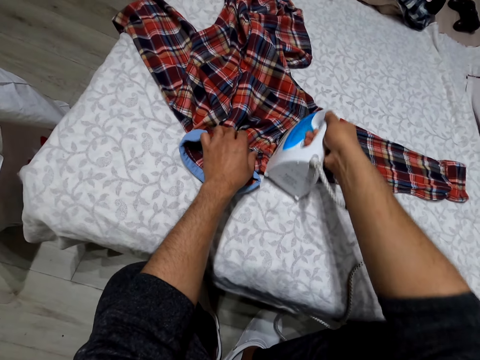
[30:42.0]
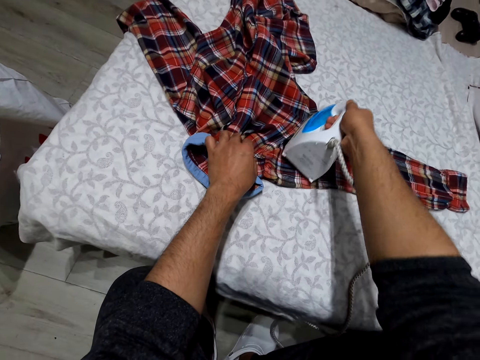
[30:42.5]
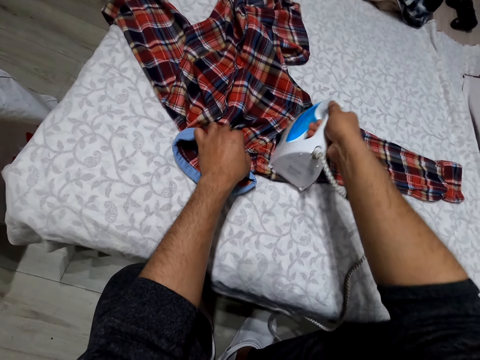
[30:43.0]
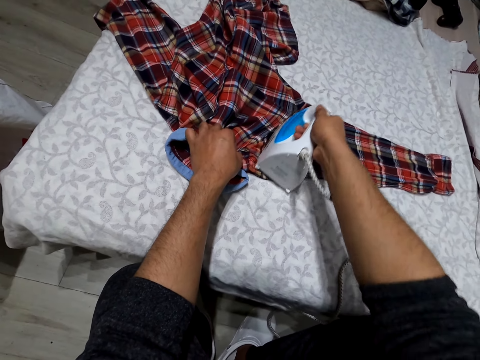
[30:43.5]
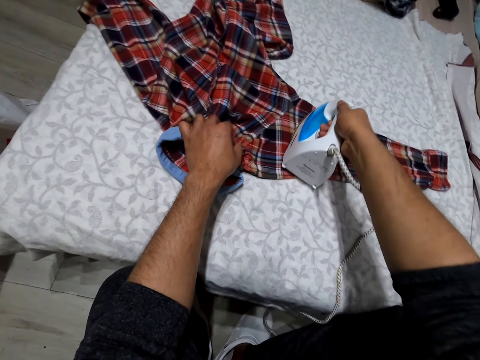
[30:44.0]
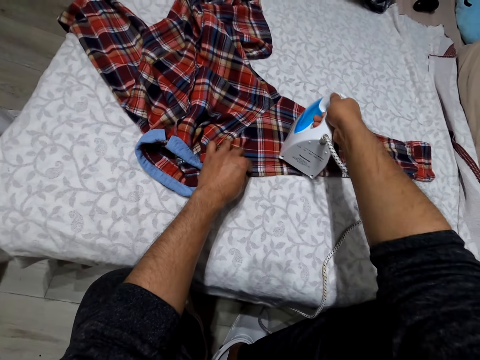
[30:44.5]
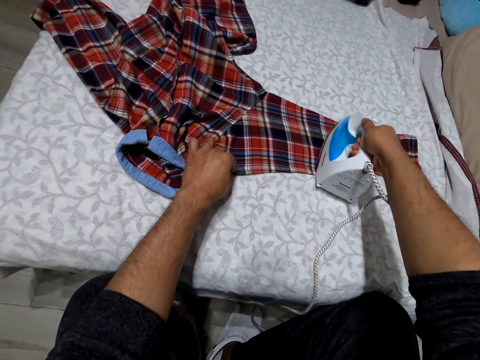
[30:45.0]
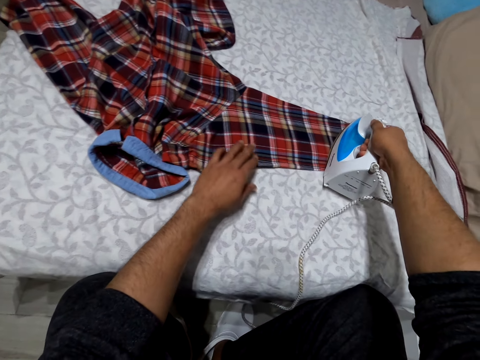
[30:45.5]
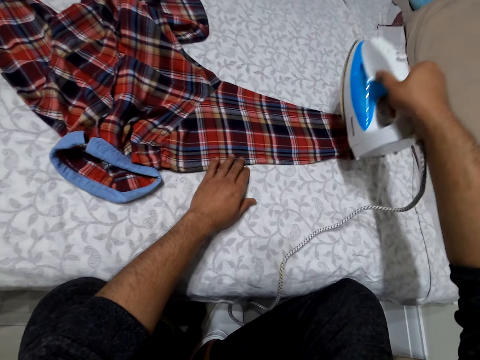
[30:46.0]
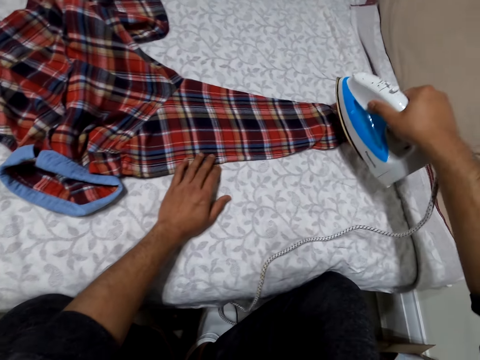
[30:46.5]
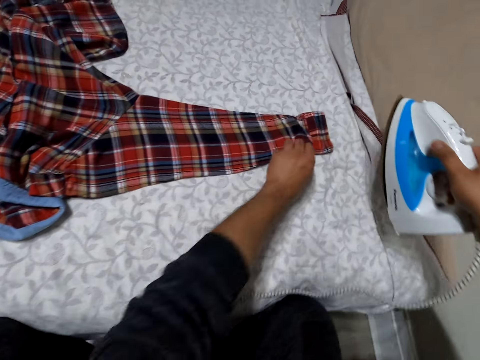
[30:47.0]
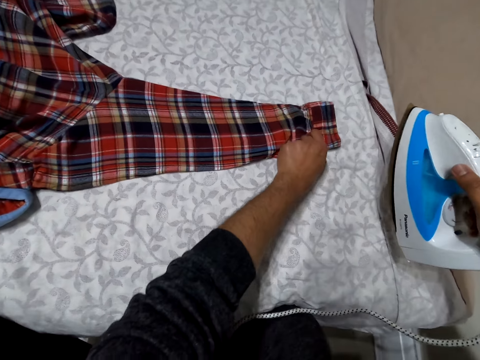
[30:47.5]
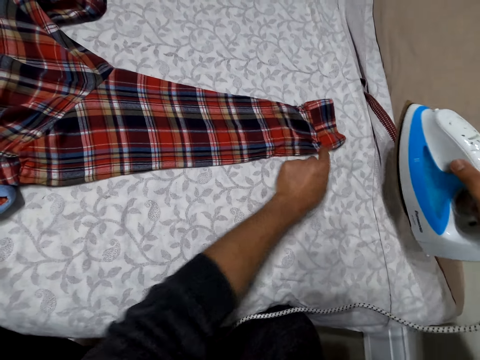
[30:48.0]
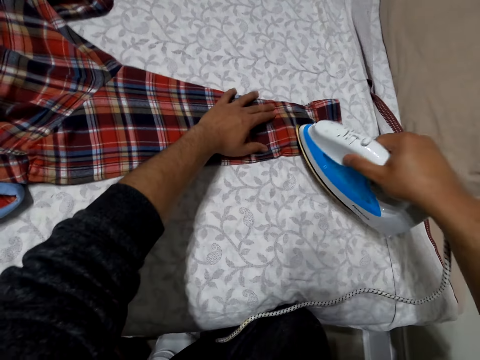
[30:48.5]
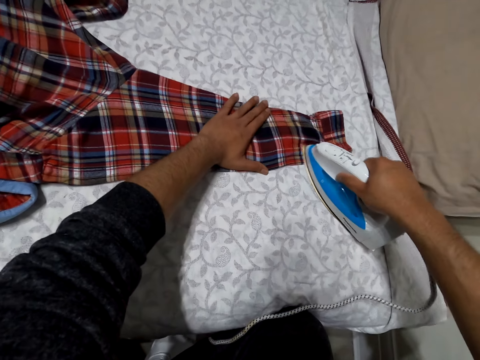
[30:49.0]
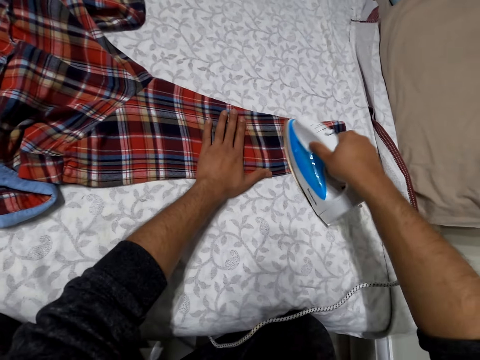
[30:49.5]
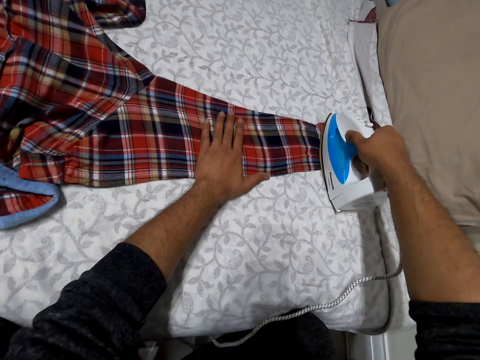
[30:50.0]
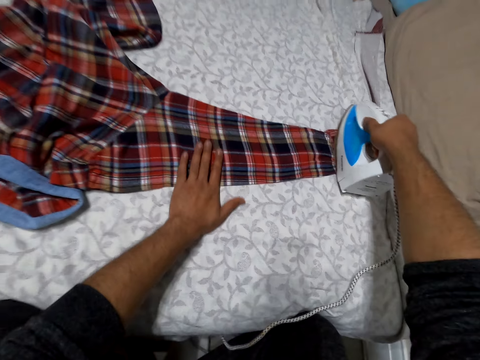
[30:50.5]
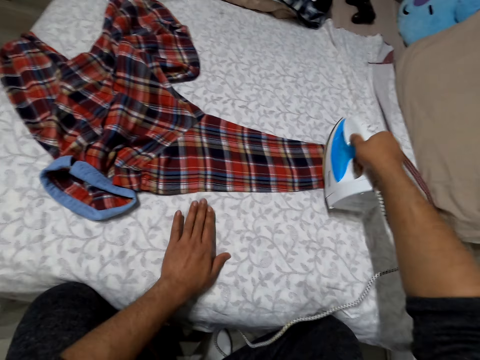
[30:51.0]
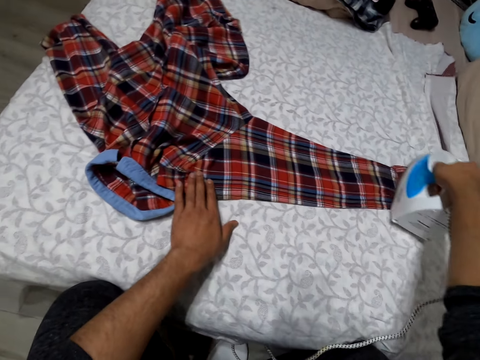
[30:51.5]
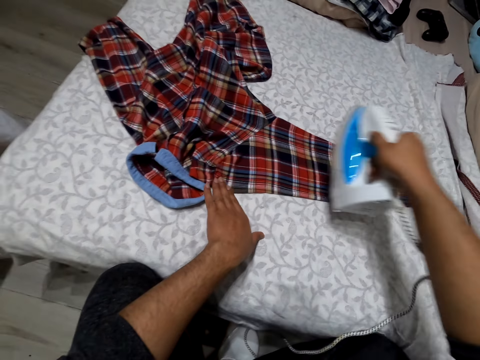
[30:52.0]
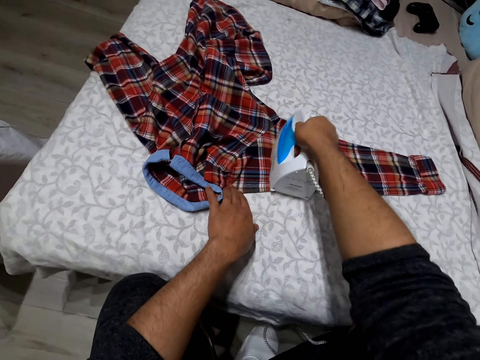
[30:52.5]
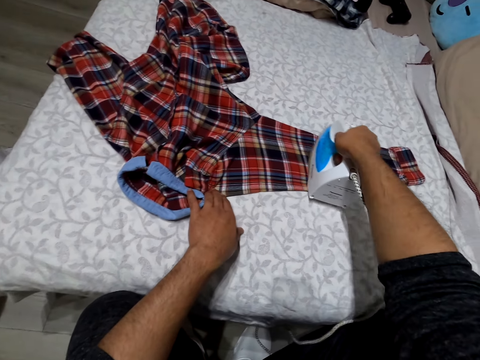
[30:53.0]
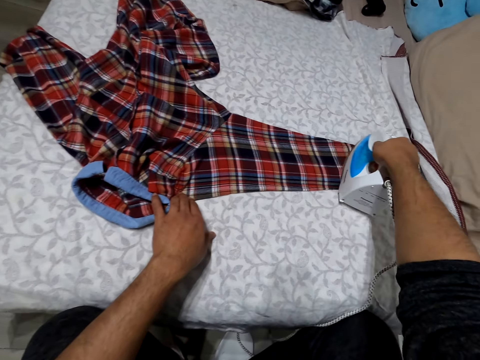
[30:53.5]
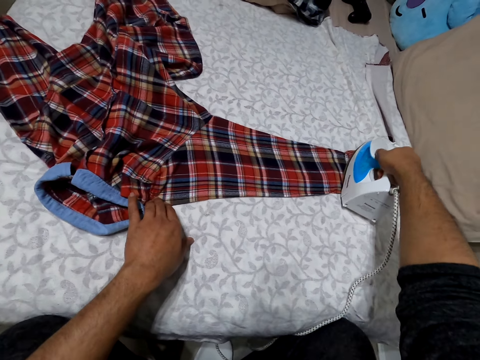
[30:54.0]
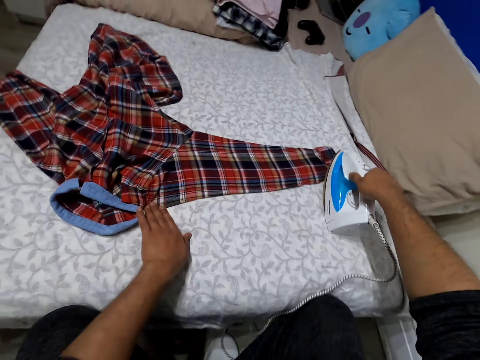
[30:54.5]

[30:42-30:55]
The camera wearer touches the shirt repeatedly. They straighten the shirt. They rest their hand on the shirt. They iron the shirt. They move their left hand. They touch the shirt. They iron the shirt.

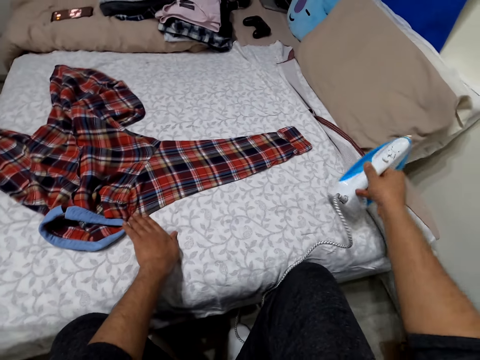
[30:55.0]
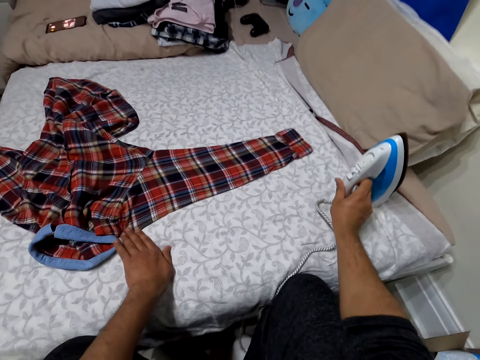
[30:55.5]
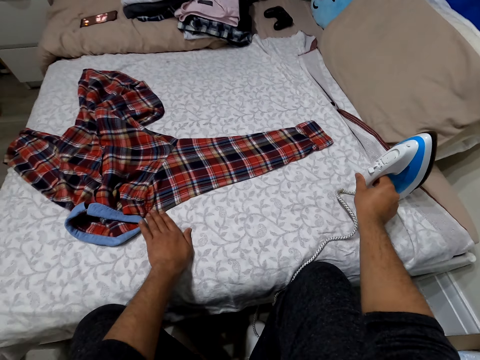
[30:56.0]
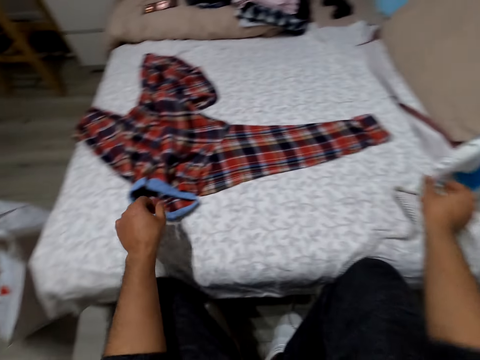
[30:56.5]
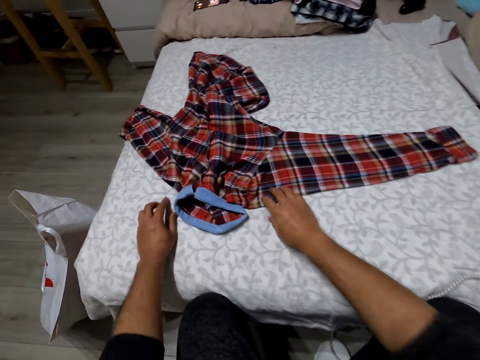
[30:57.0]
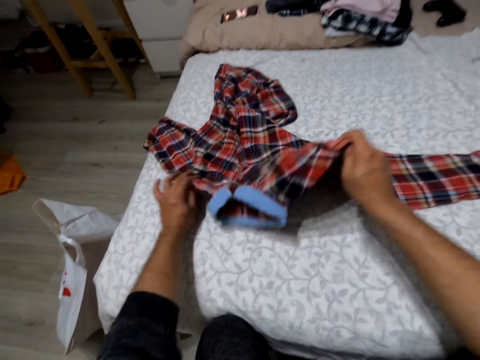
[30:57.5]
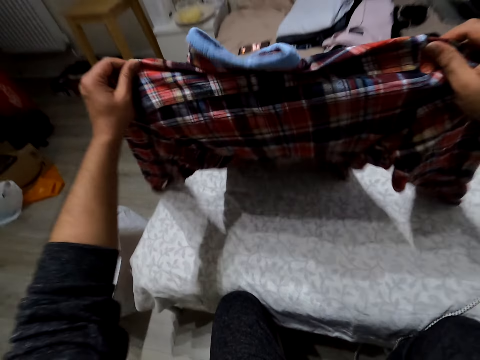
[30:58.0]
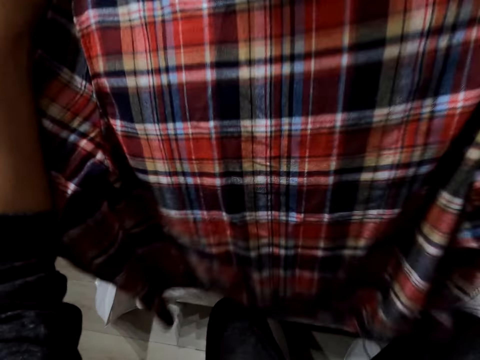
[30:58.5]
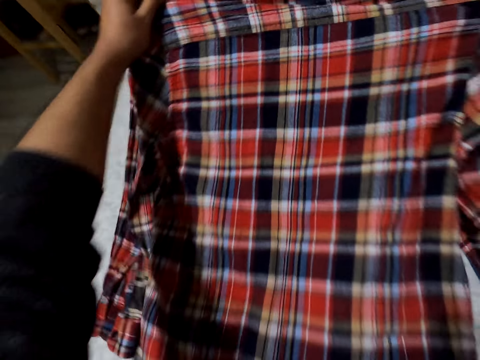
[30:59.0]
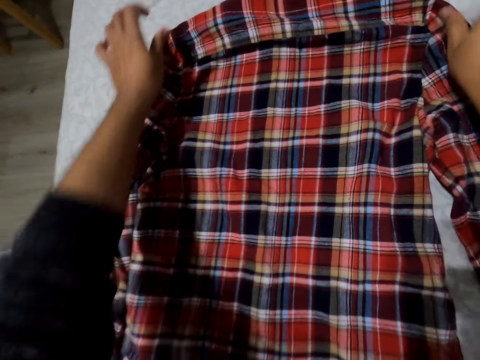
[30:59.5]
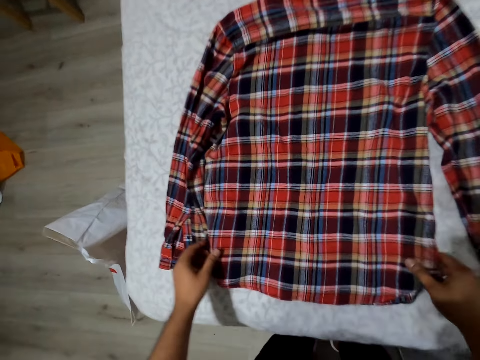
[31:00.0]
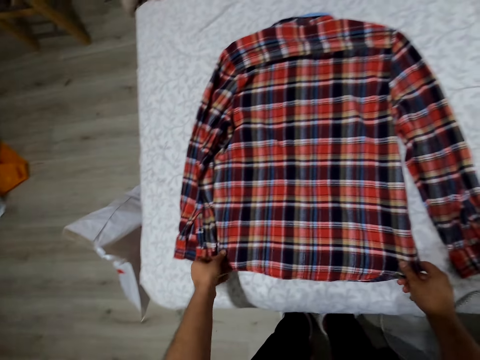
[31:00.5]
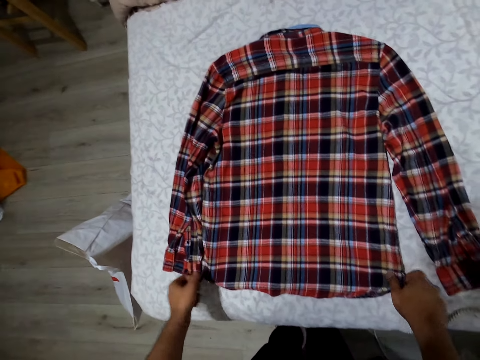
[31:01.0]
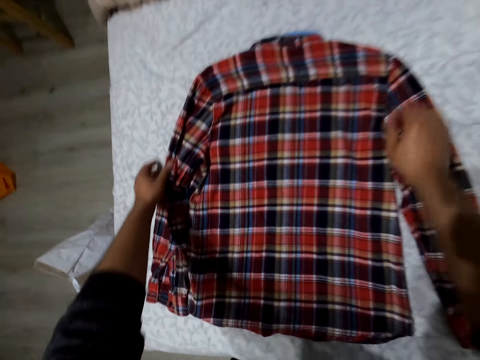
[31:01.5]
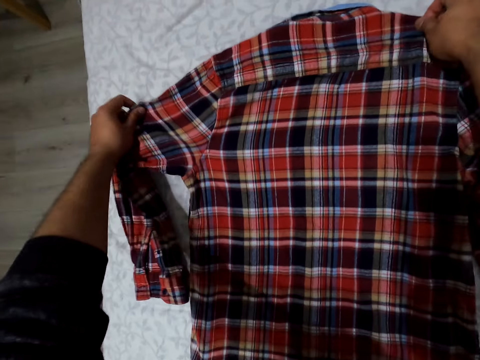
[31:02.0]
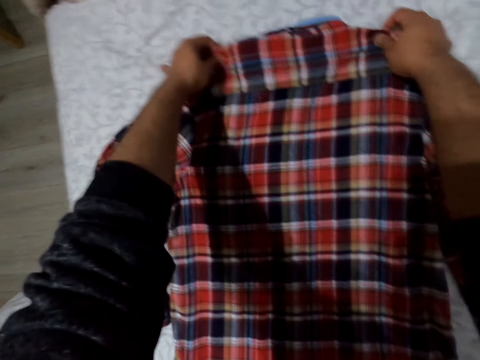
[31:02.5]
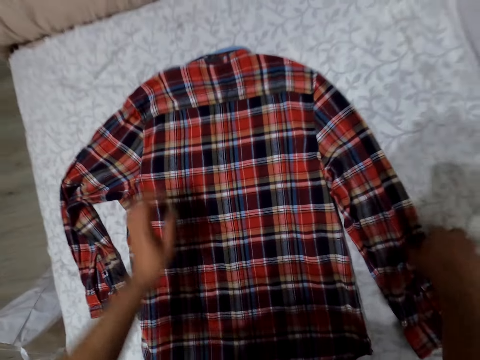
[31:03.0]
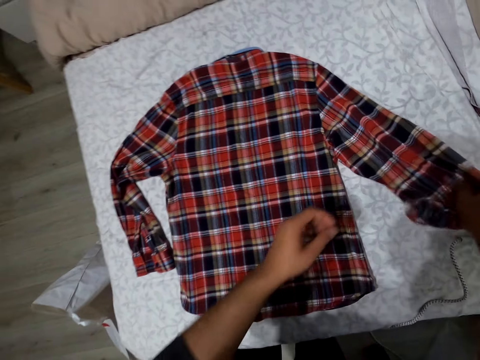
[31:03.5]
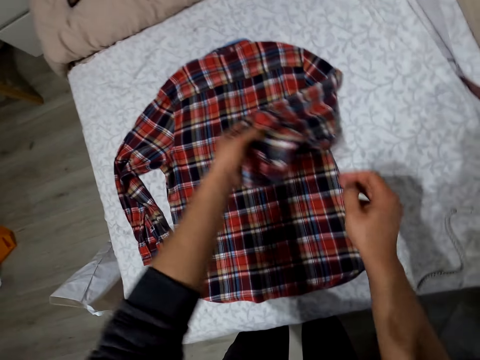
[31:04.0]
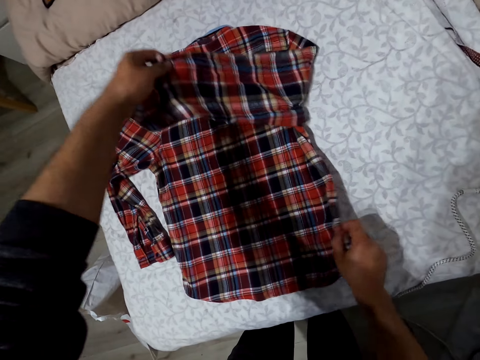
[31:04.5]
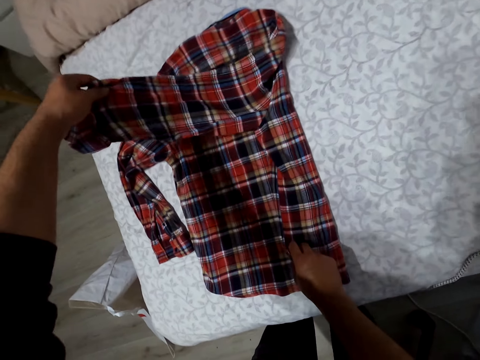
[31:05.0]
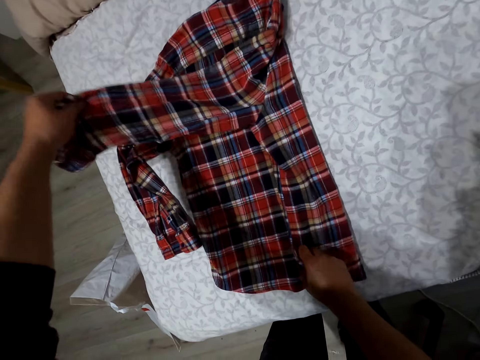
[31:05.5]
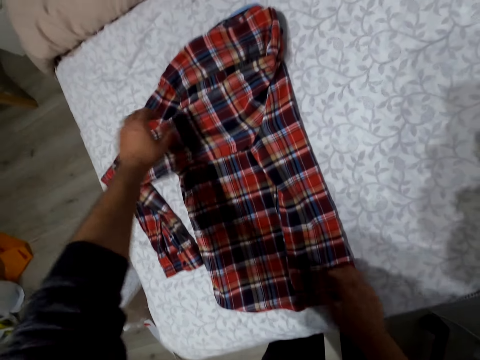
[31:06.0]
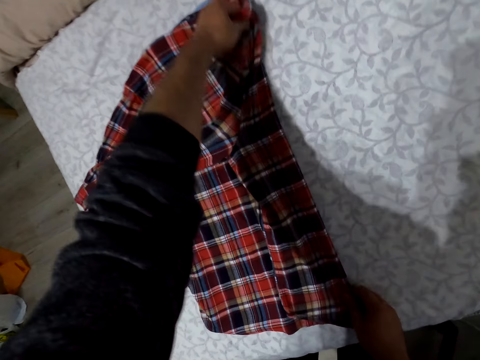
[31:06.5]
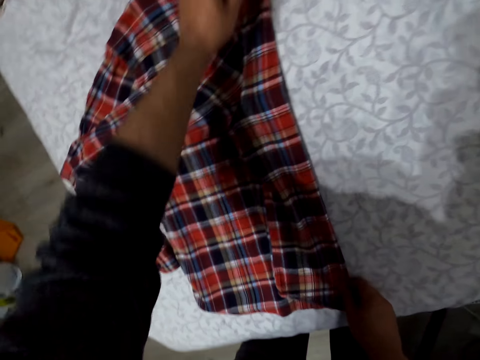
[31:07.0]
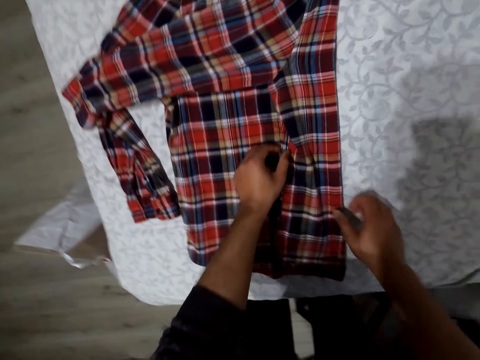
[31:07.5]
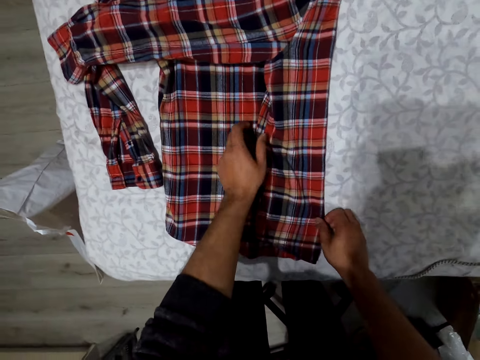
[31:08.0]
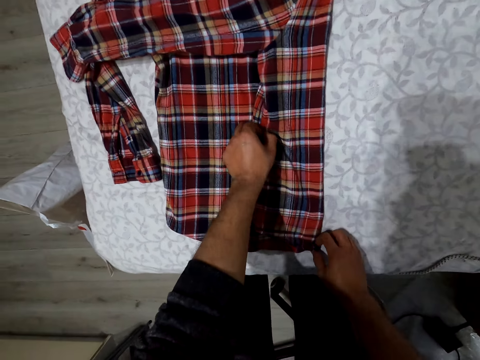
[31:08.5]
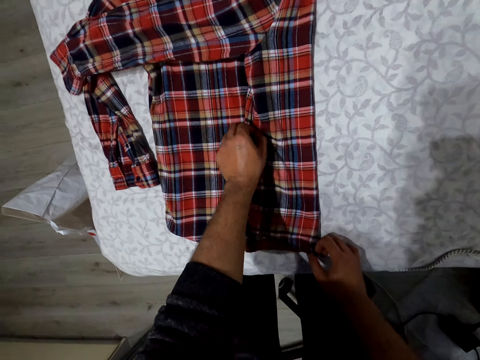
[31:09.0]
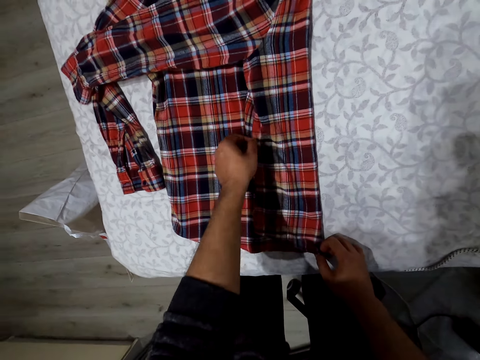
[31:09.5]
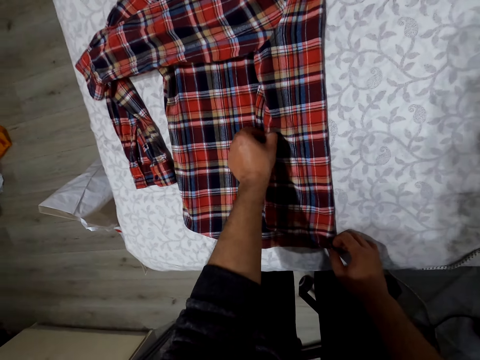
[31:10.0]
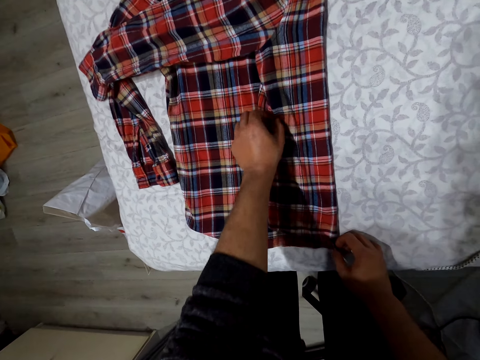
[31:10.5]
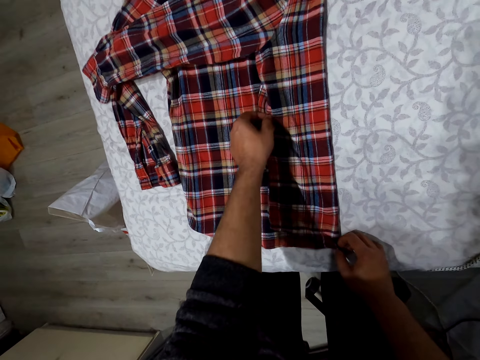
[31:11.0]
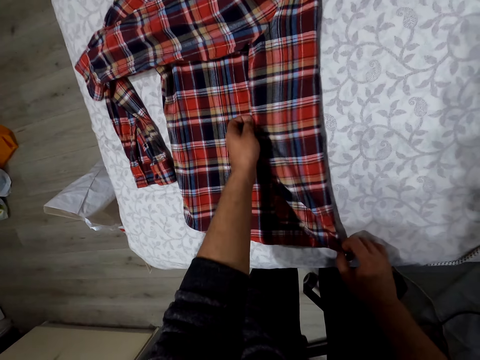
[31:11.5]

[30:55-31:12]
The camera wearer puts the iron box aside. They pick up the shirt. They drop the shirt. They straighten the shirt. They spread the shirt on the bed. They straighten the shirt. They hold the shirt. They hold the shirt with the other hand. They hold the shirt. They fold the shirt. They straighten the shirt. They straighten the shirt again.
